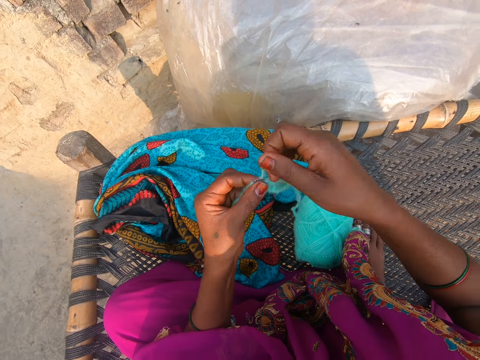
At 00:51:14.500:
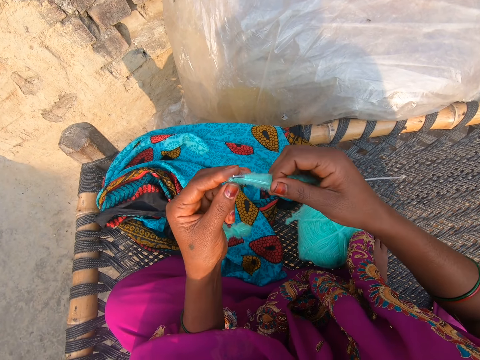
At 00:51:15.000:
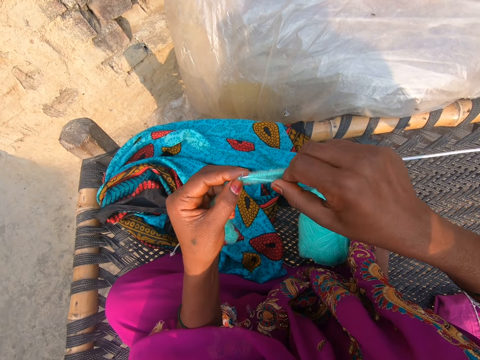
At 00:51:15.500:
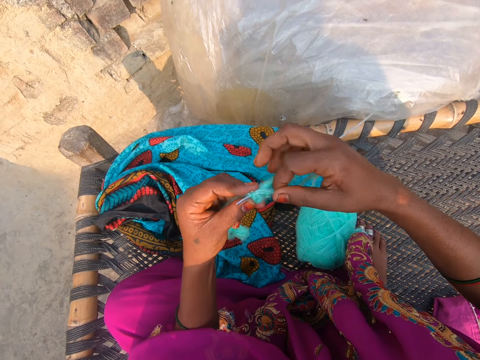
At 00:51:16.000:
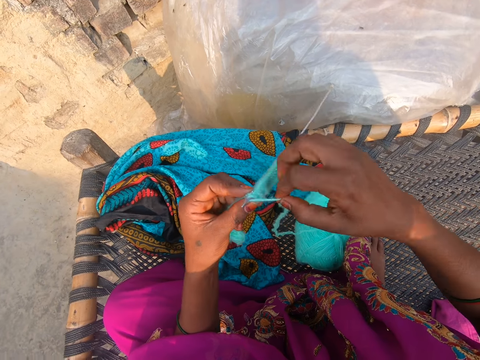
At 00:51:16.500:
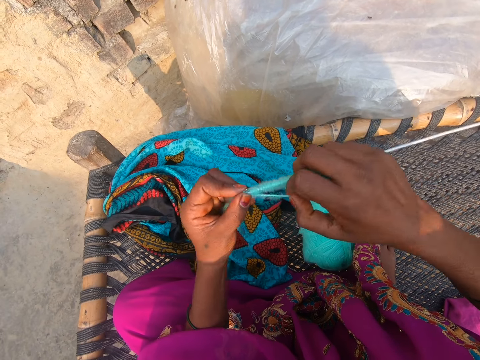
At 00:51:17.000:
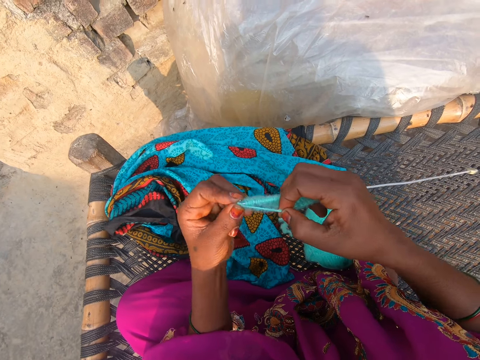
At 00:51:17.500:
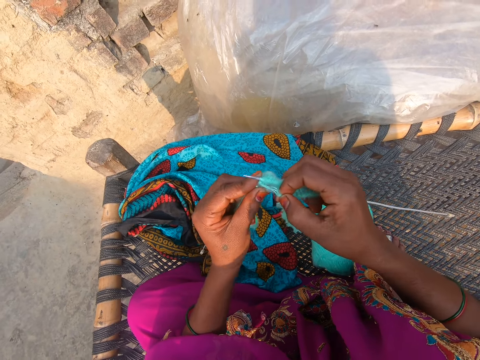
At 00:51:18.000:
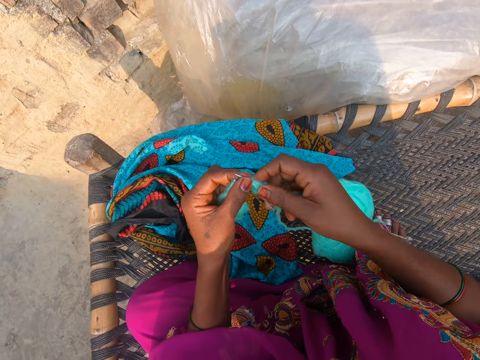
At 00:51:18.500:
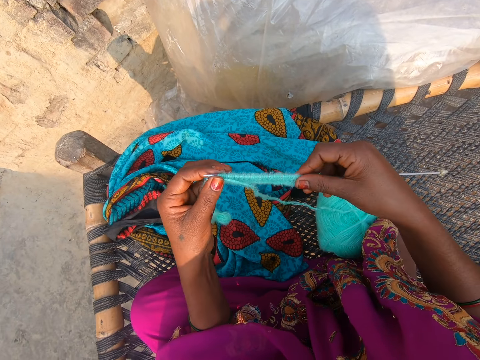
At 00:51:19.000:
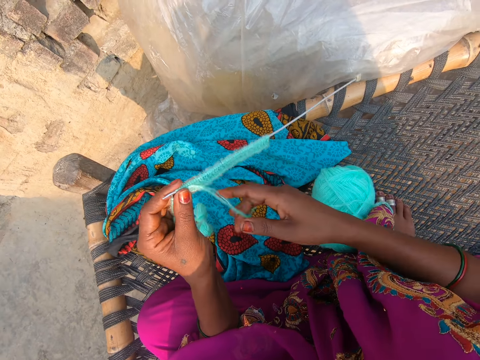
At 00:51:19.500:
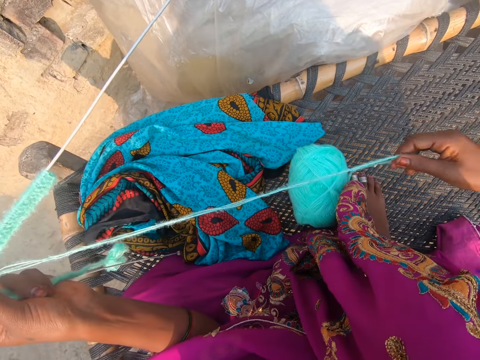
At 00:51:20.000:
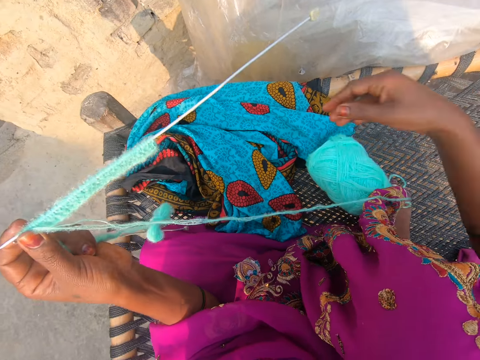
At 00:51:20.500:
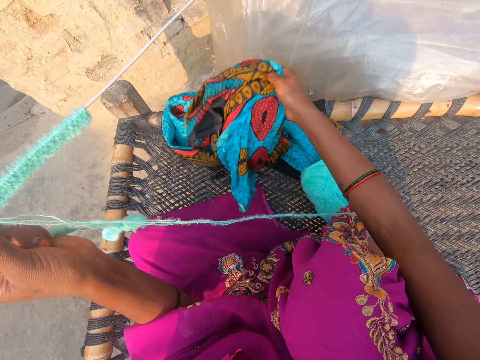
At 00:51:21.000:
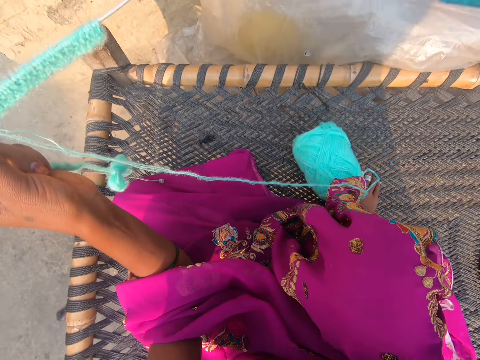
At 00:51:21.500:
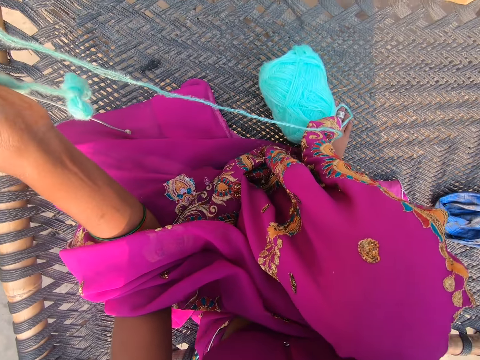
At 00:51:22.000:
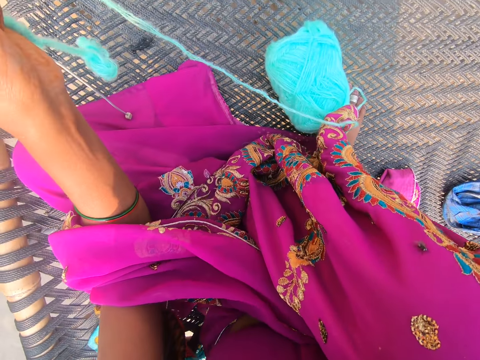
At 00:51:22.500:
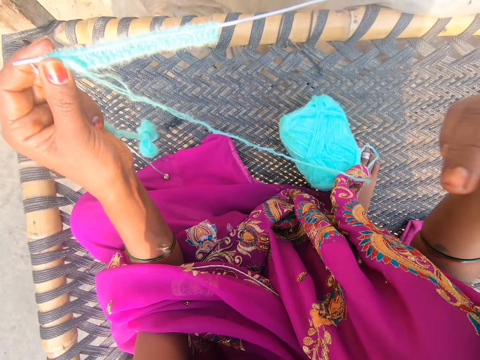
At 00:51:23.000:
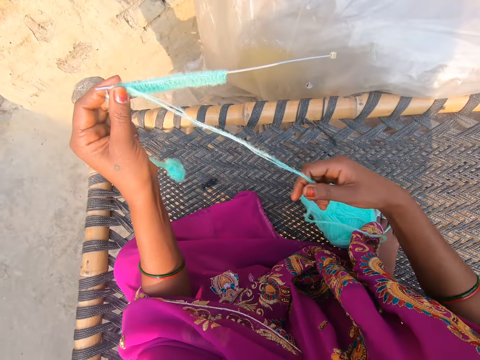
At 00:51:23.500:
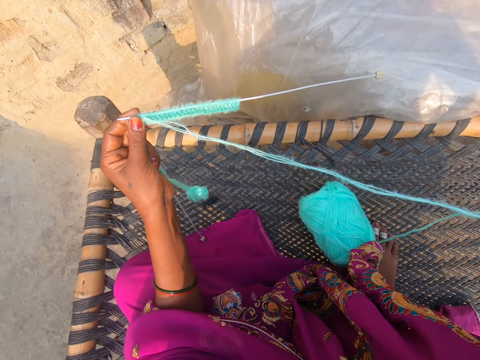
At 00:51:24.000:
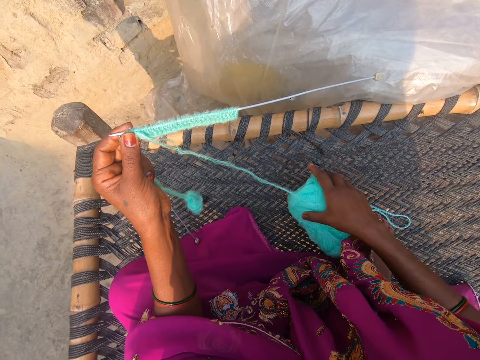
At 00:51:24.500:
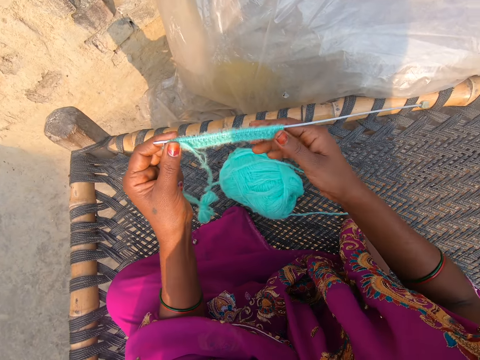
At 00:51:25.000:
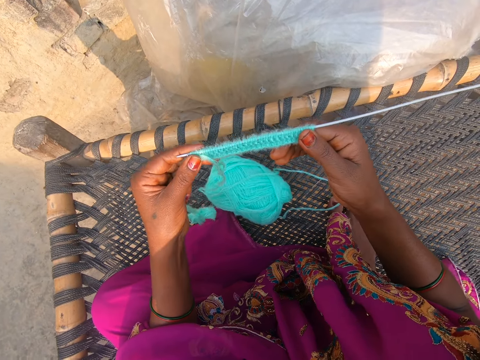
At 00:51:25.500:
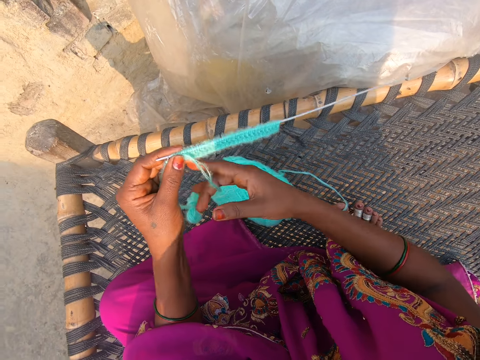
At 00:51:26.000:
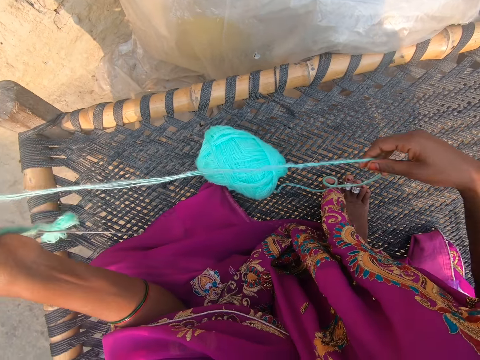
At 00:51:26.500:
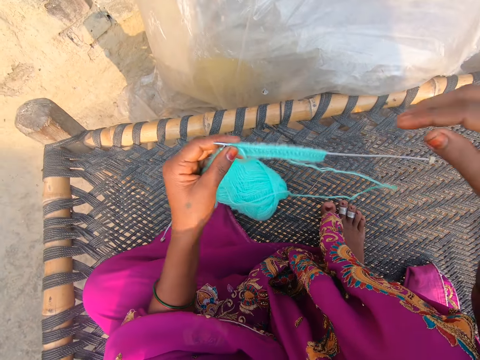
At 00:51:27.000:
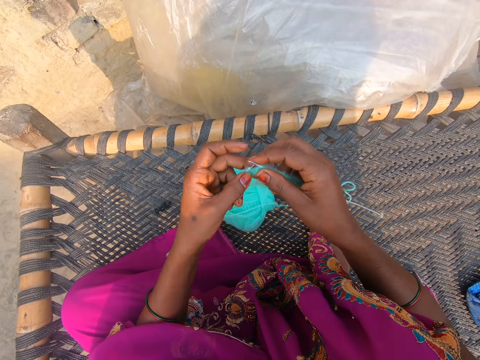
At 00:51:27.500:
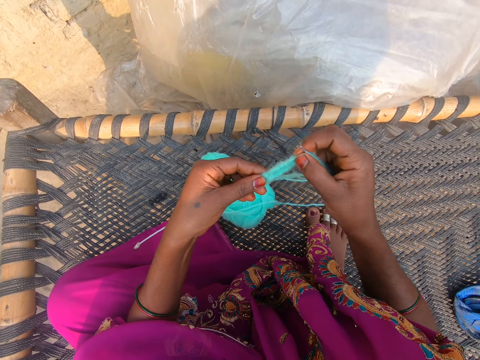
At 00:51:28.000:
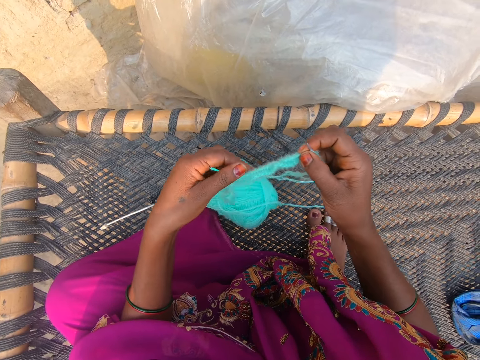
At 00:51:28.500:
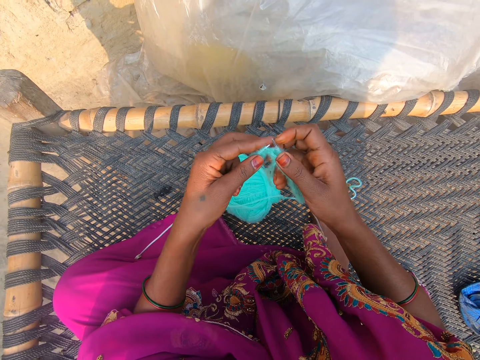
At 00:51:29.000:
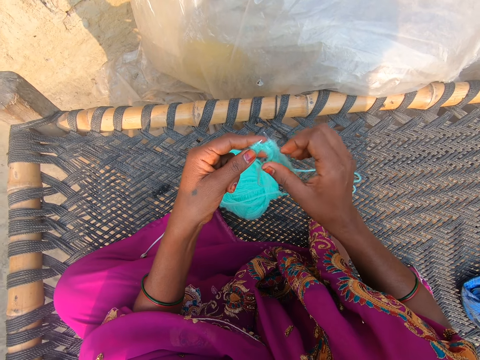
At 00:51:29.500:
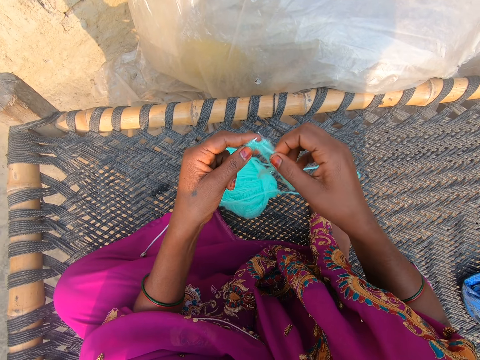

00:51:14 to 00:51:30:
The camera wearer moves the thread around the needle hook. They straighten the fabric. They straighten the thread. They pull the thread. They pick up a cloth on the bench. They put the cloth on the bench. They straighten the thread. They pull the thread. They move a roll of thread on the bench. They straighten the thread. They pull the thread. They straighten the fabric.

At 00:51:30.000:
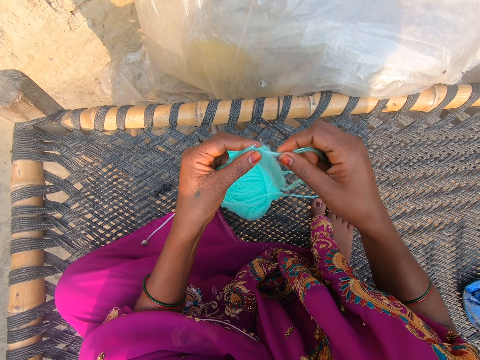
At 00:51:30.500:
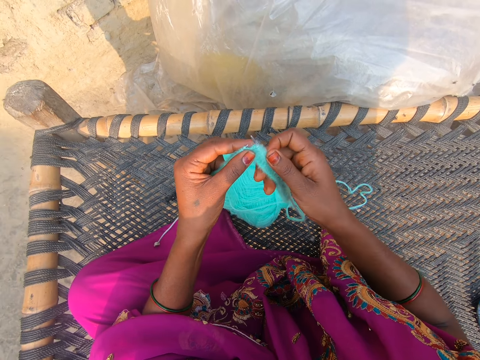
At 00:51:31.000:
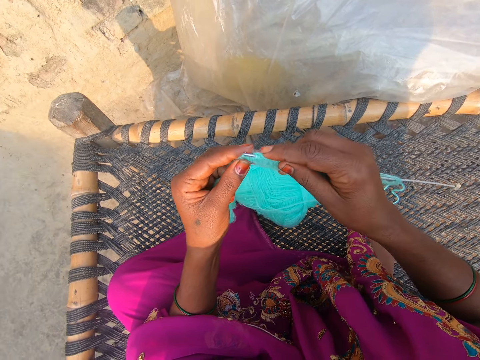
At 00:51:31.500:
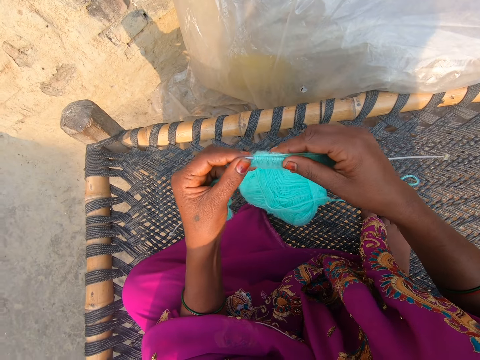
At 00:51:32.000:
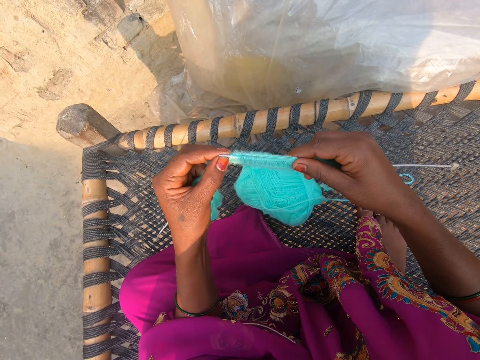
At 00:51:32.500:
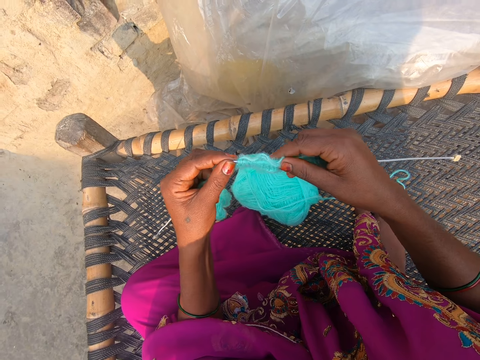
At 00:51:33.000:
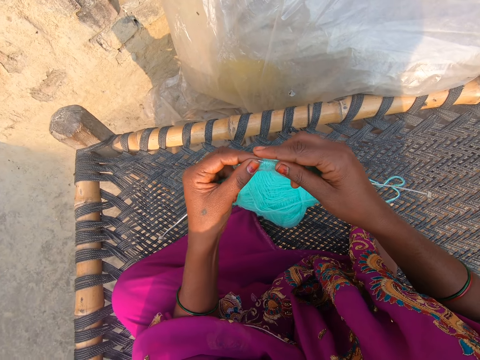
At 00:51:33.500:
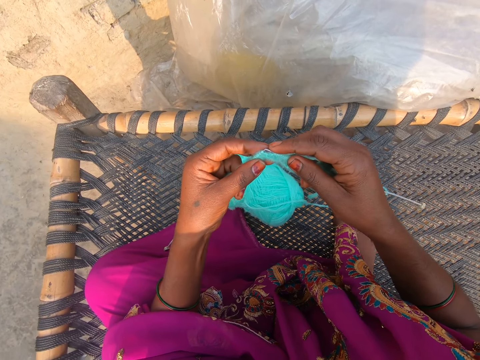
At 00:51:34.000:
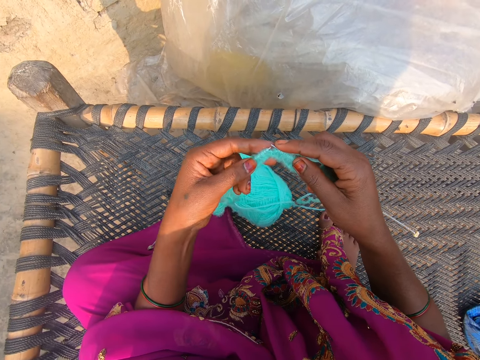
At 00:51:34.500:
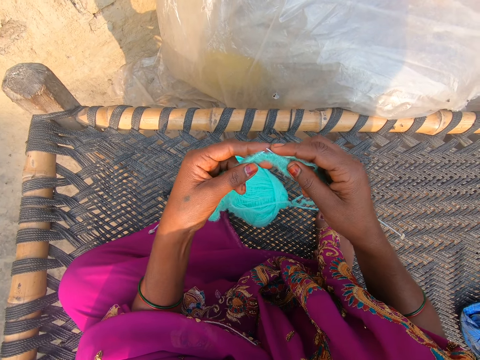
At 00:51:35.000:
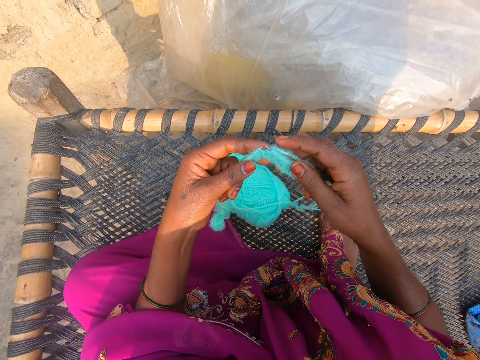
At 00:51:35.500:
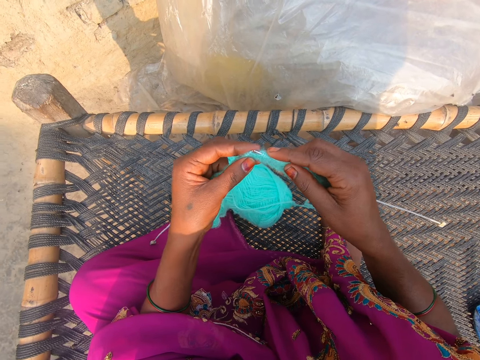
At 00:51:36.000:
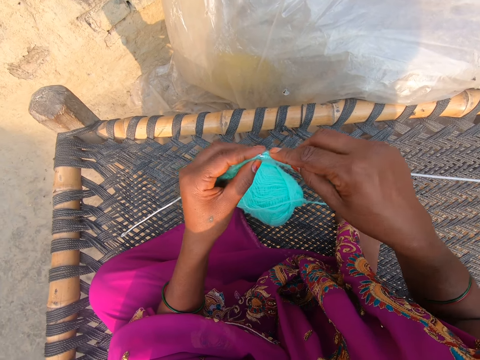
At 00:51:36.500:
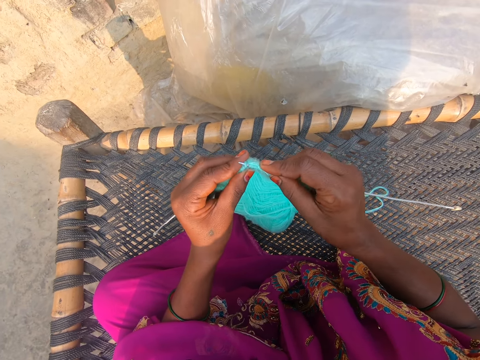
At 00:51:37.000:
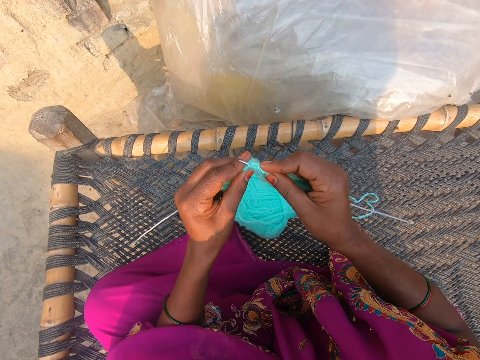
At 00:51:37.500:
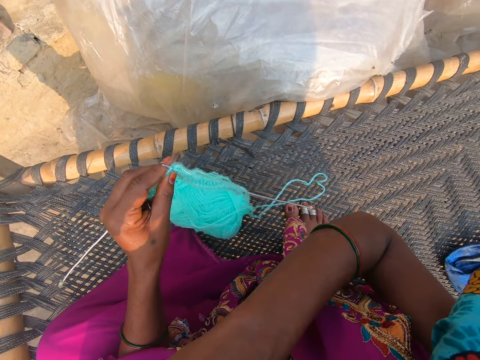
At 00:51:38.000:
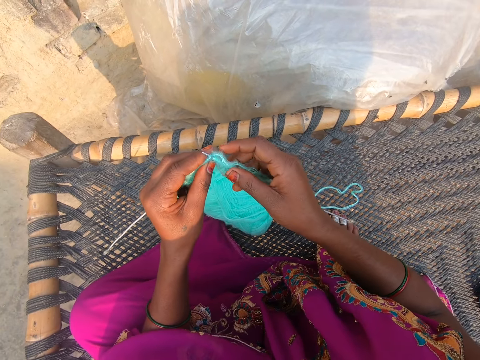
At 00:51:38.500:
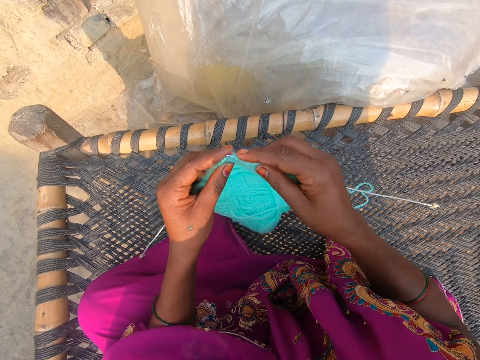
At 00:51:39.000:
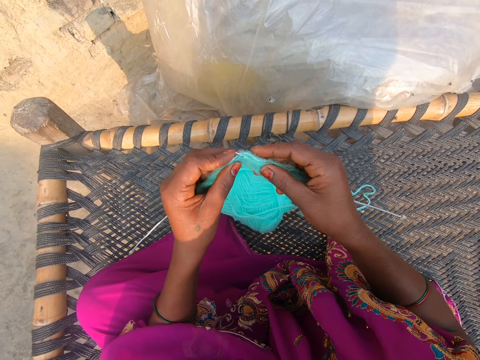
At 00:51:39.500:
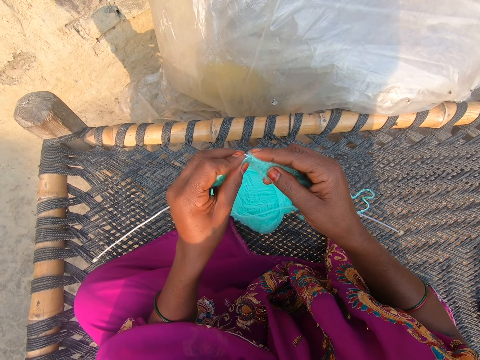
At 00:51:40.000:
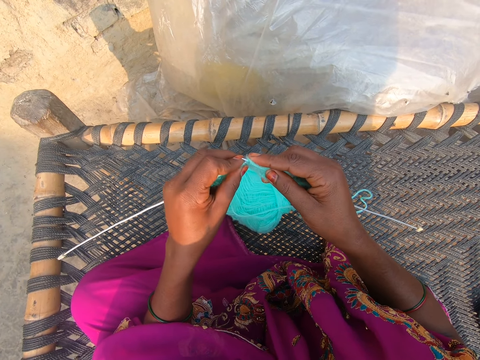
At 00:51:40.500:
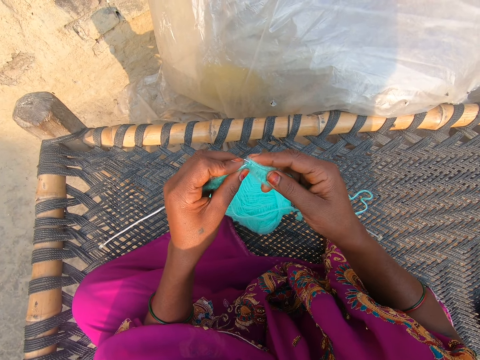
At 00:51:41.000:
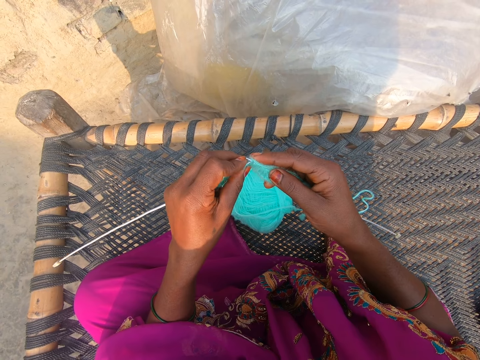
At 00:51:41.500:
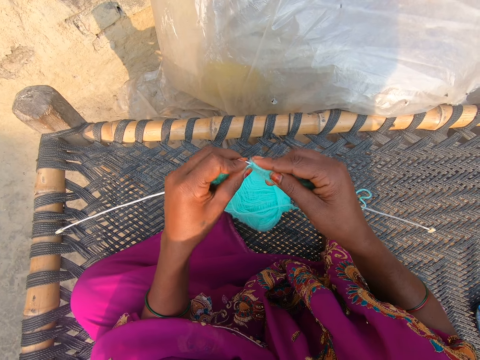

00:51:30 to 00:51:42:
The camera wearer knits the fabric. They move the thread around the needle hook. They straighten the fabric. They move the thread around the needle hook. They knit the fabric. They move the thread around the needle hook. They sway a hand. They knit the fabric.
